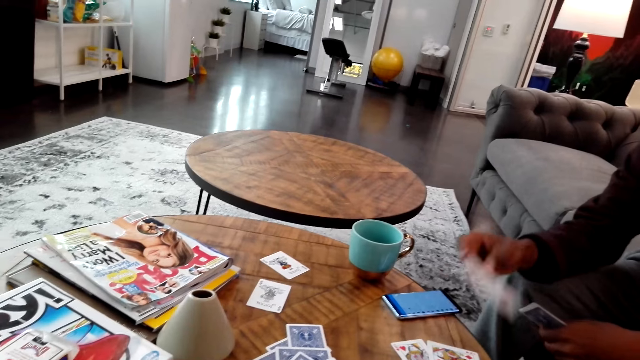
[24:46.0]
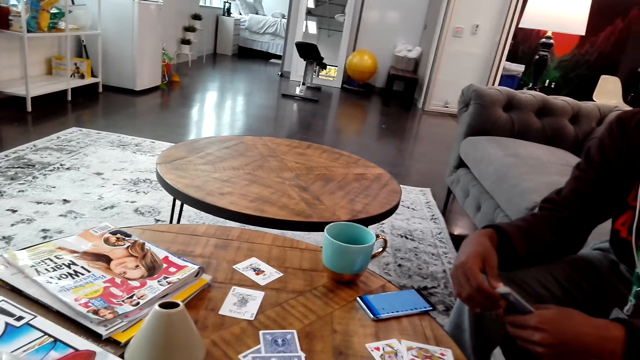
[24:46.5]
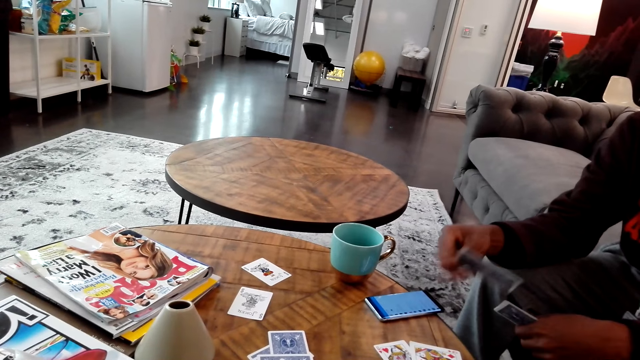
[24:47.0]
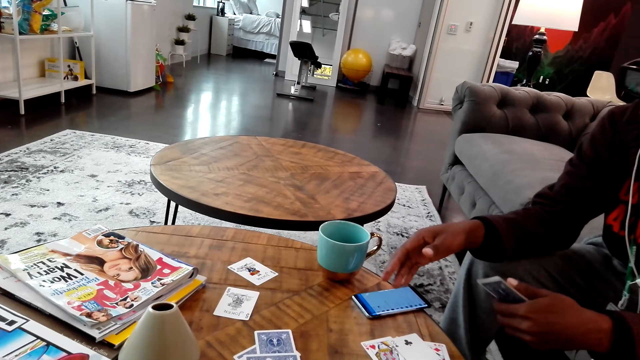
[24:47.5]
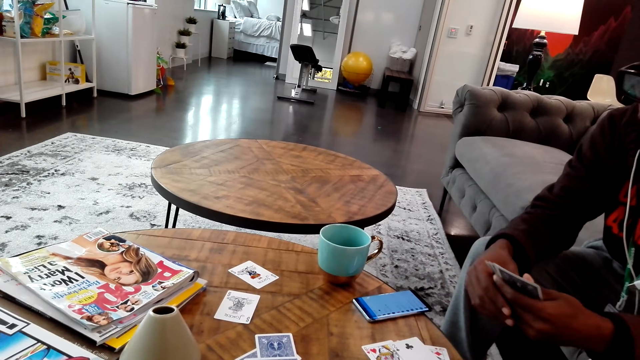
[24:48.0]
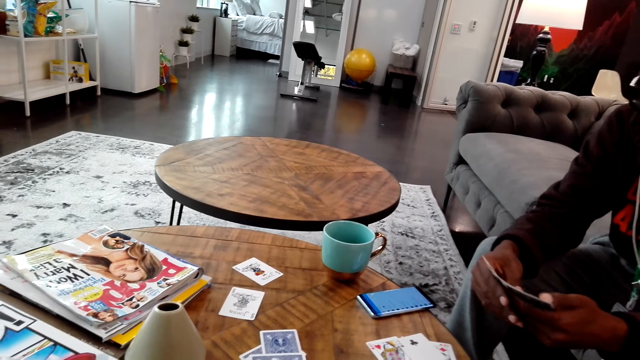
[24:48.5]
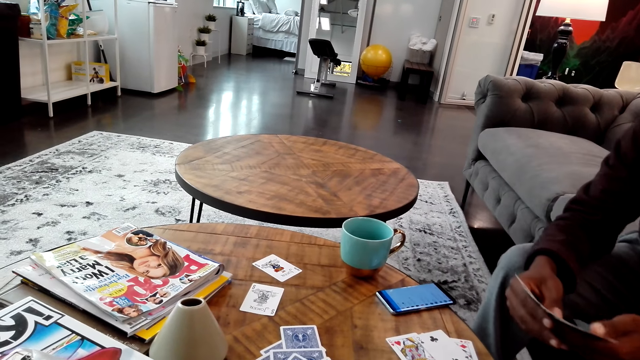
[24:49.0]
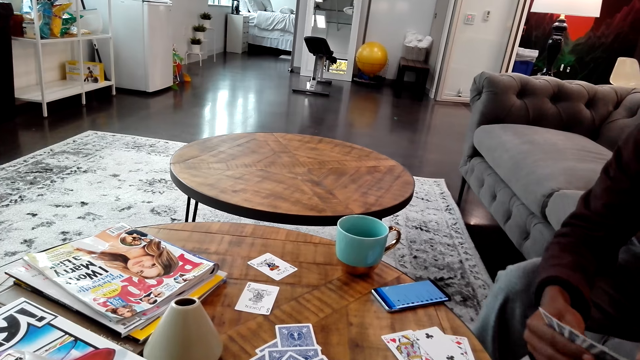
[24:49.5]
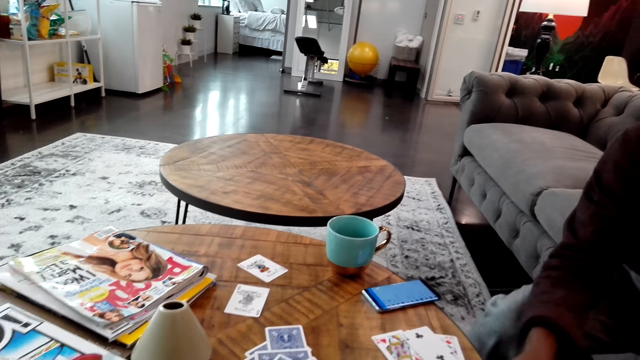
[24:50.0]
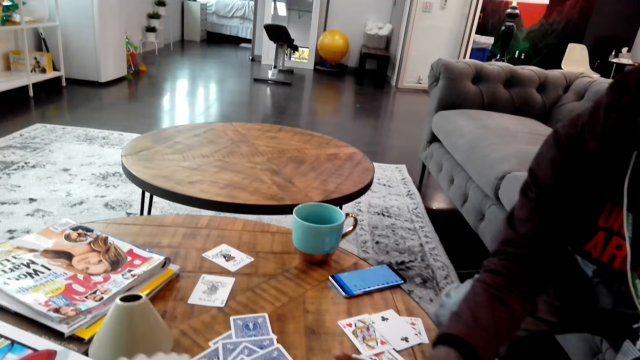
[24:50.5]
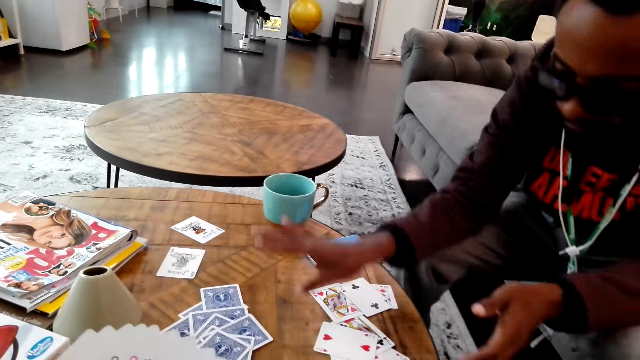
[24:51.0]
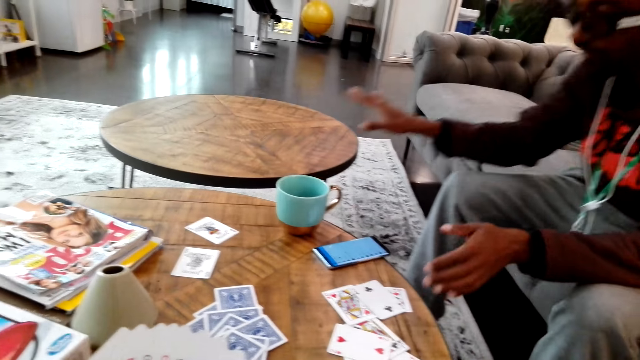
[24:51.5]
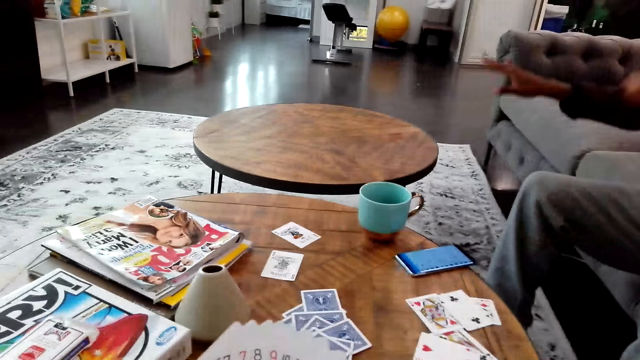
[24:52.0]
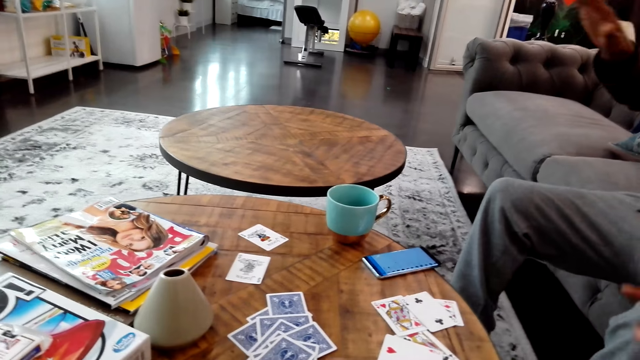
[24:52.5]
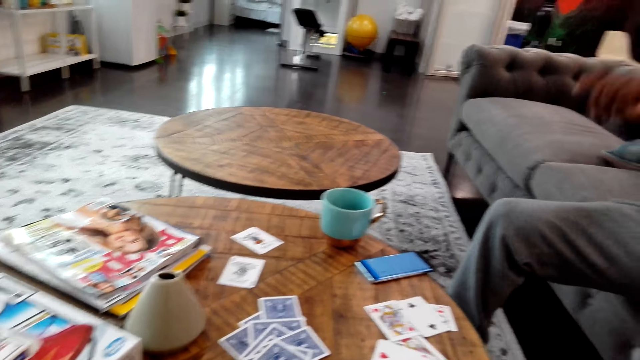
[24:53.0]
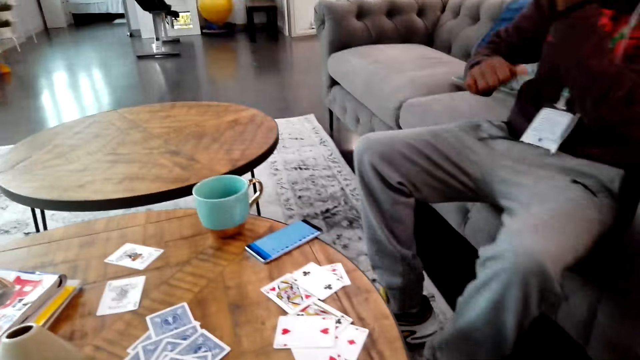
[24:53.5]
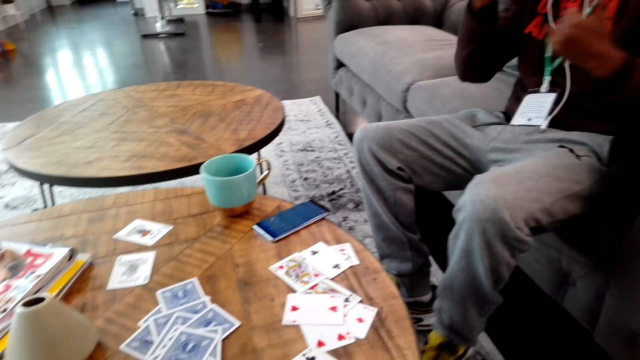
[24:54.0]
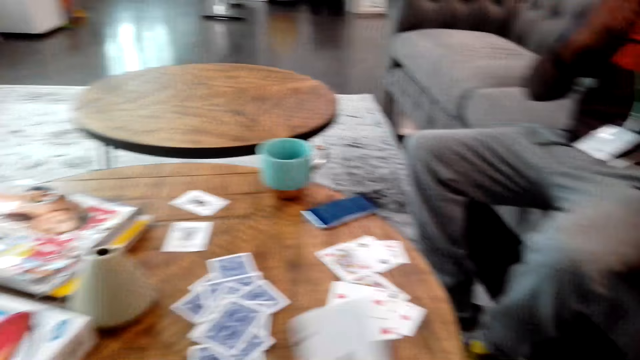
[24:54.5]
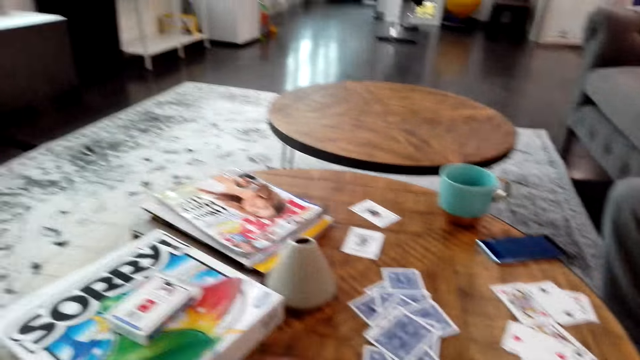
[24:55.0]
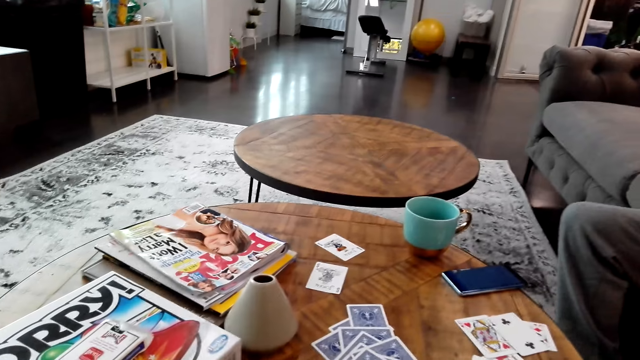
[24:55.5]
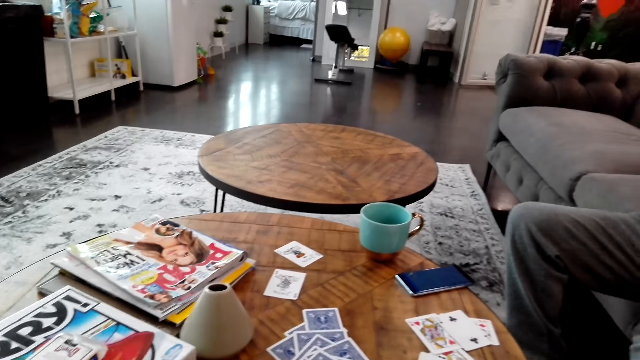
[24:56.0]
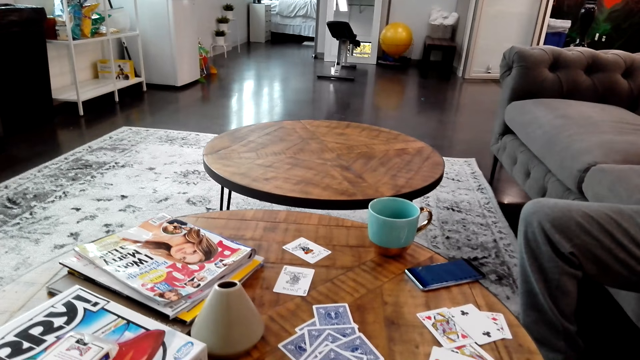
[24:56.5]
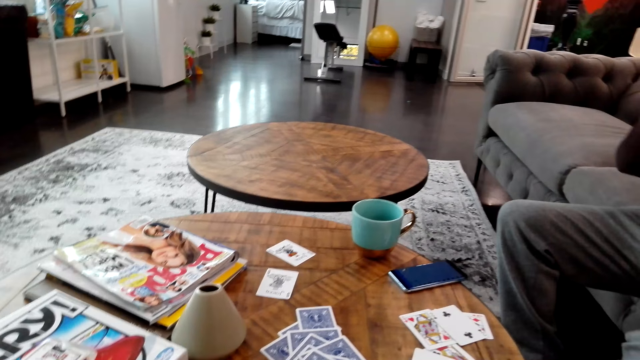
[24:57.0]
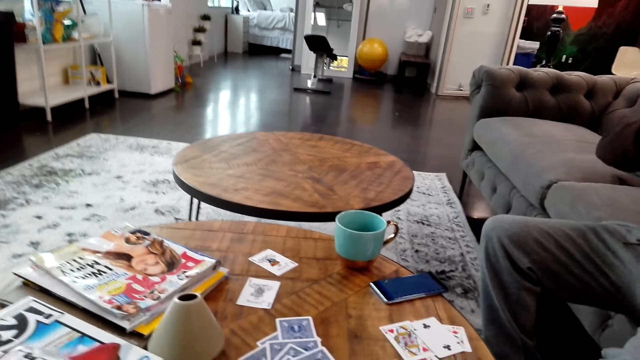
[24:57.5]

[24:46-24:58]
A man holds a card on the hands. The man plays game cards and drops the card on the table. The man adjusts the game cards. The man does something. The man drops the game cards on the table. The man dances. The man moves his hands. The man does something. The camera wearer drops game cards on the table. They do something.

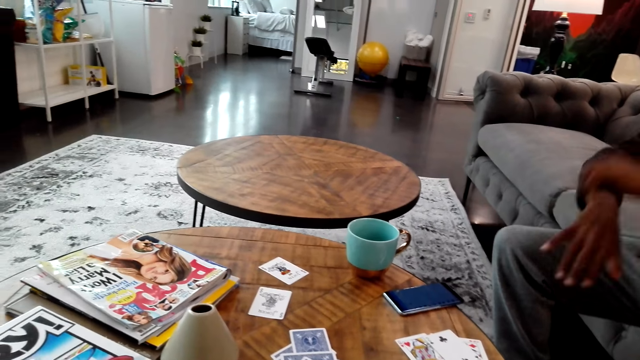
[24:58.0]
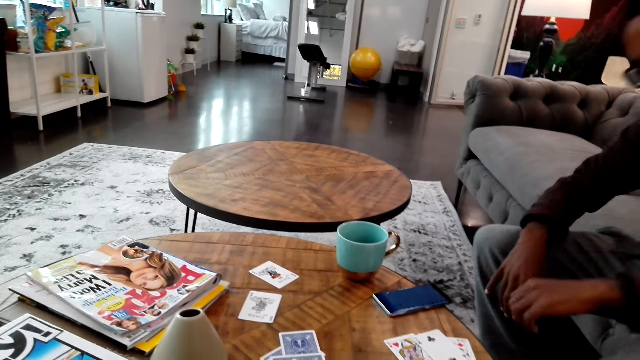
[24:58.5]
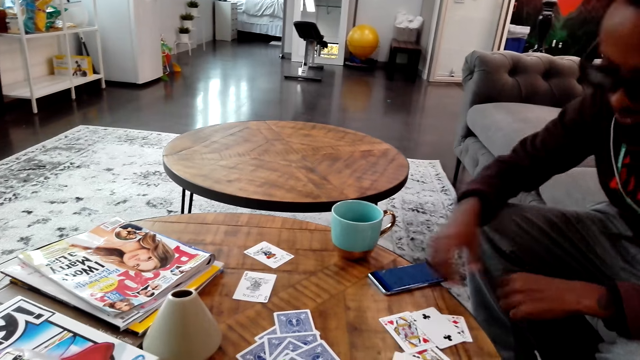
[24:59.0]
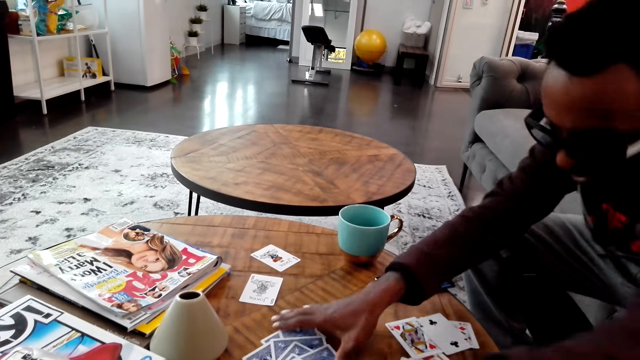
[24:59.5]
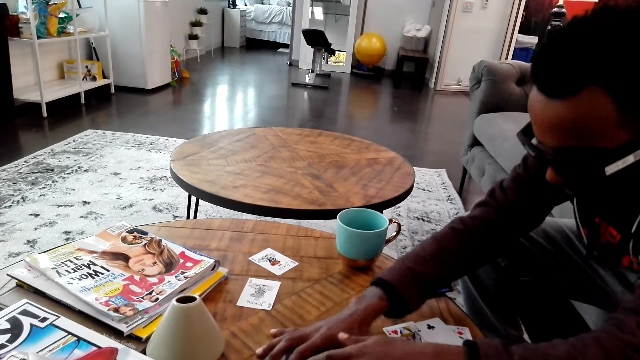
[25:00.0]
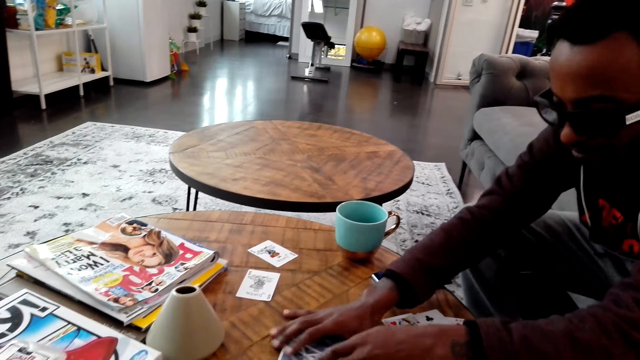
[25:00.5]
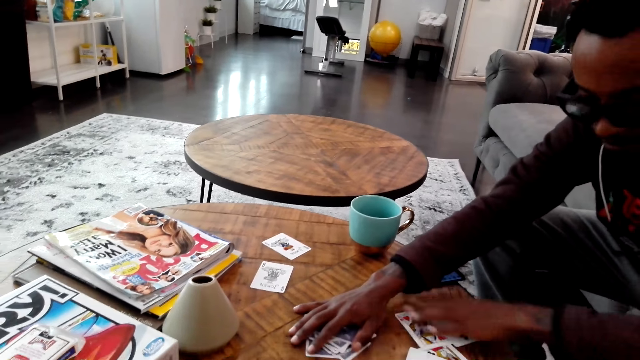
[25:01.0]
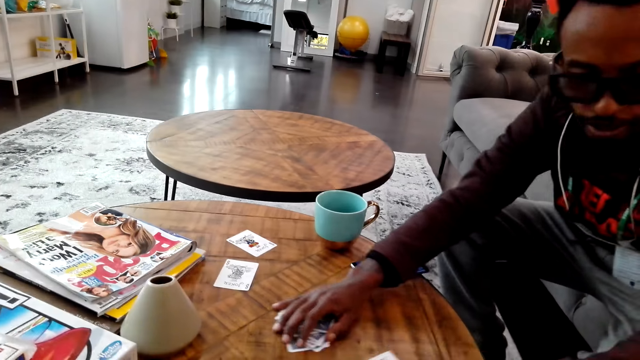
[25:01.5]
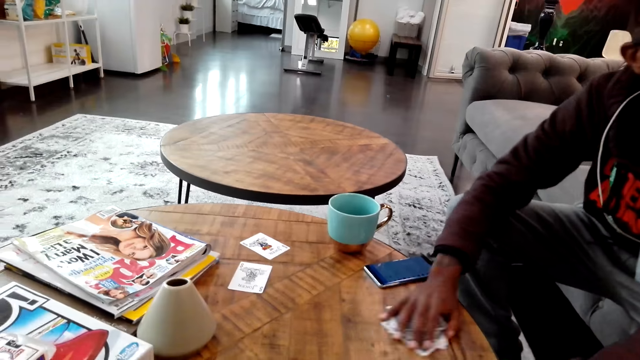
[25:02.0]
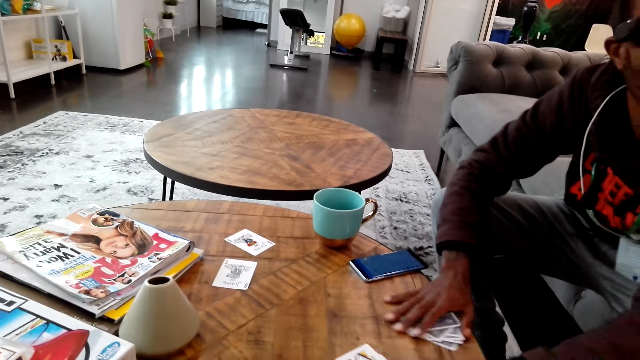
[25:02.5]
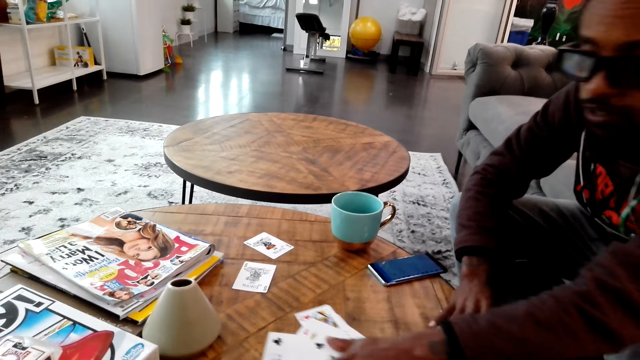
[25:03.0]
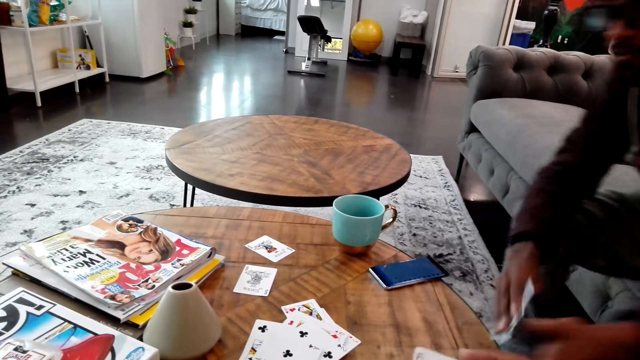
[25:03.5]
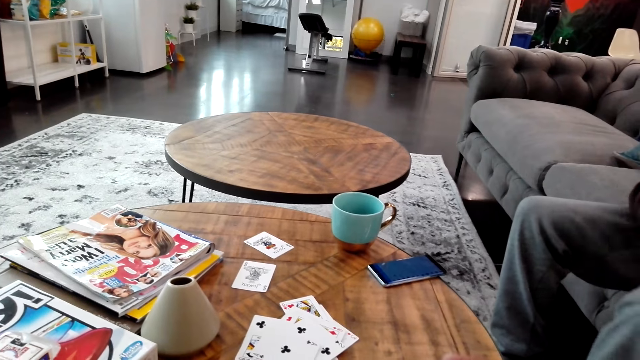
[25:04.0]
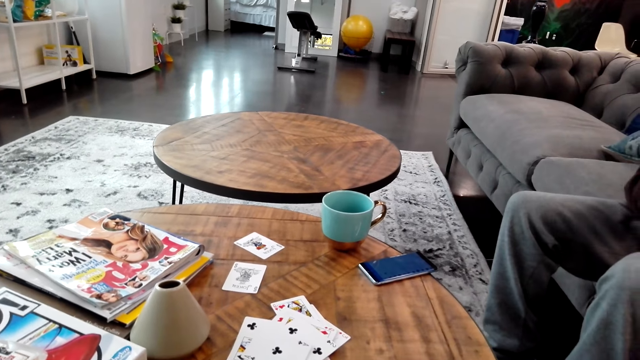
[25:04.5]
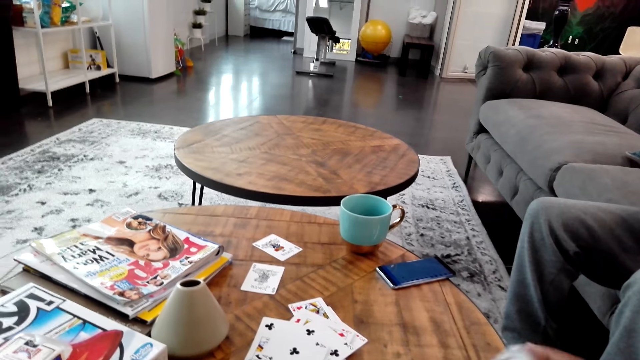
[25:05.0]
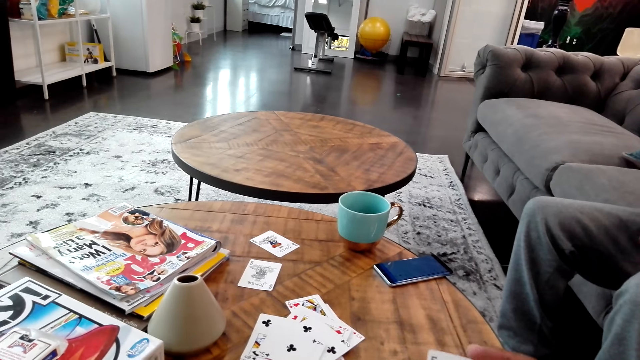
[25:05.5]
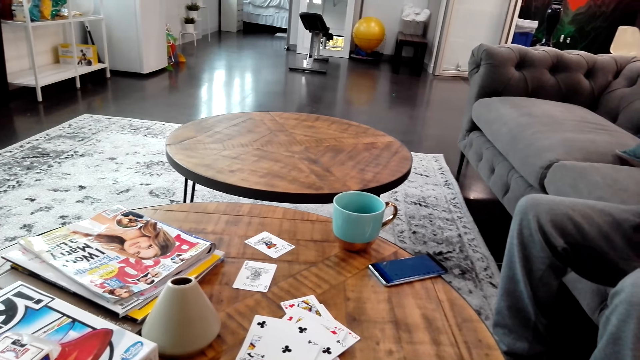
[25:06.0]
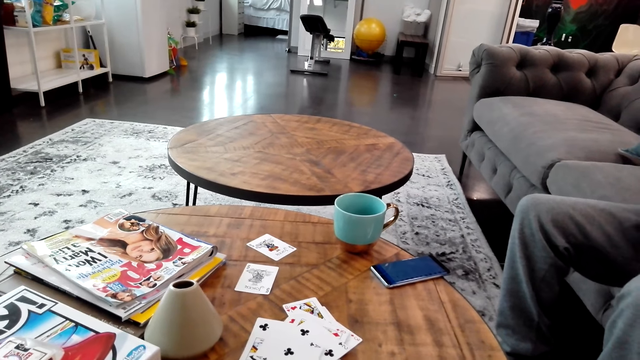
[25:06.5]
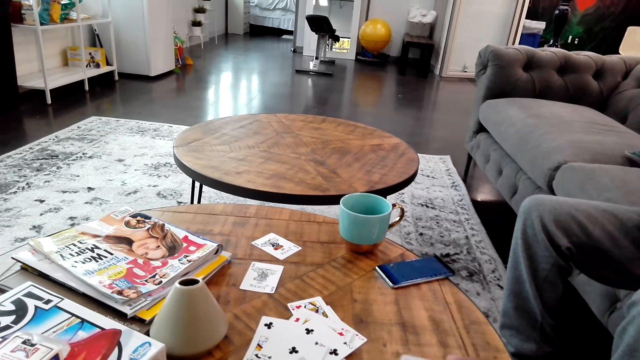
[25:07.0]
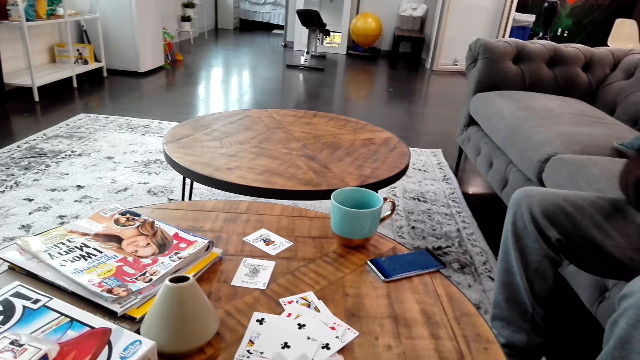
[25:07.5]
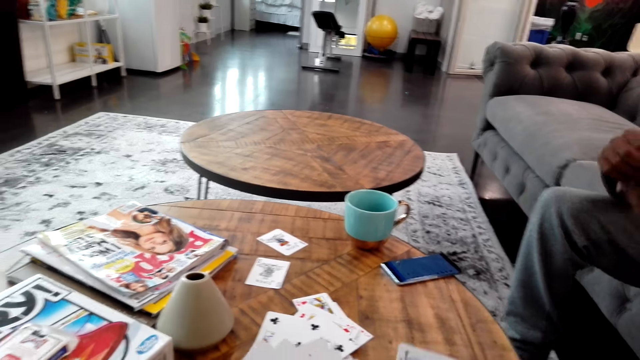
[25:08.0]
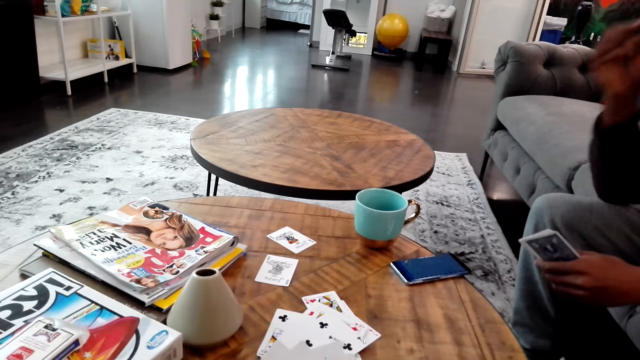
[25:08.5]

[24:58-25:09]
A man collects game cards from the table. The camera wearer adjusts game cards and pushes cards on the table. They count the cards on the hands. The man picks up the game cards. The man moves the cards on the table. The man does something.
